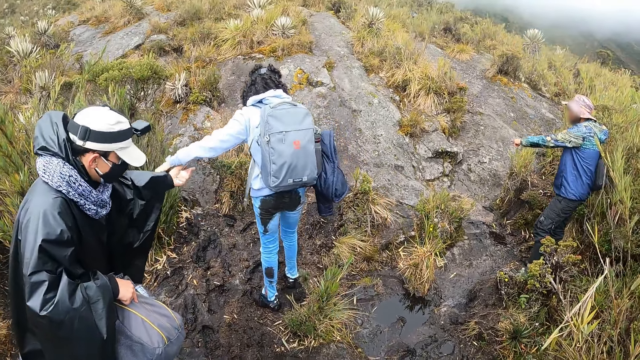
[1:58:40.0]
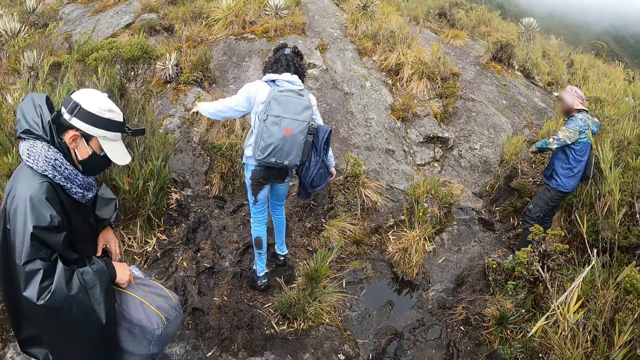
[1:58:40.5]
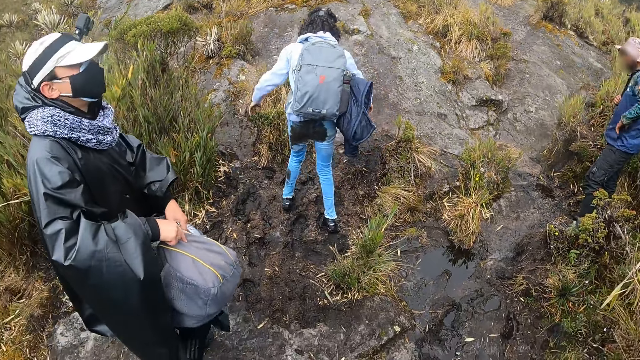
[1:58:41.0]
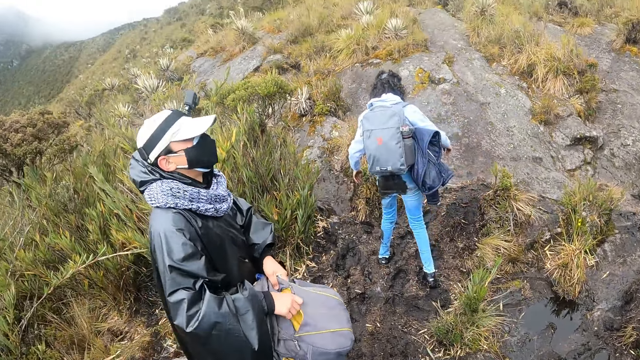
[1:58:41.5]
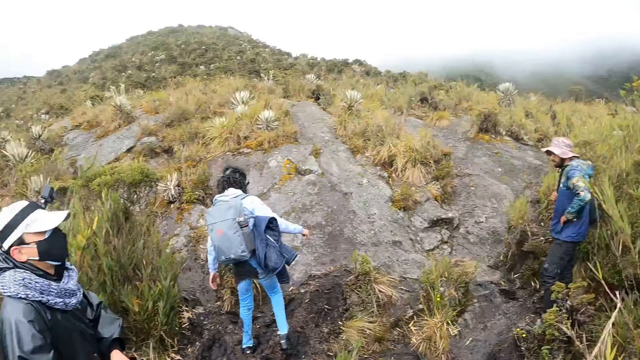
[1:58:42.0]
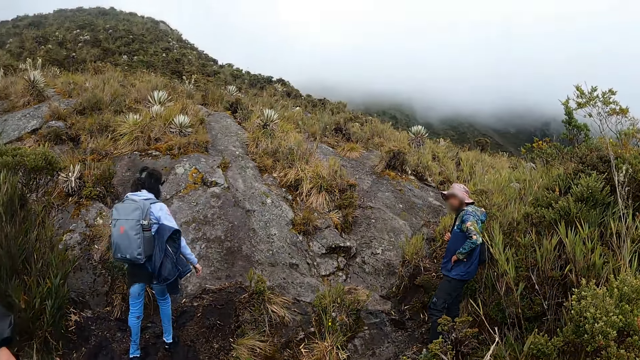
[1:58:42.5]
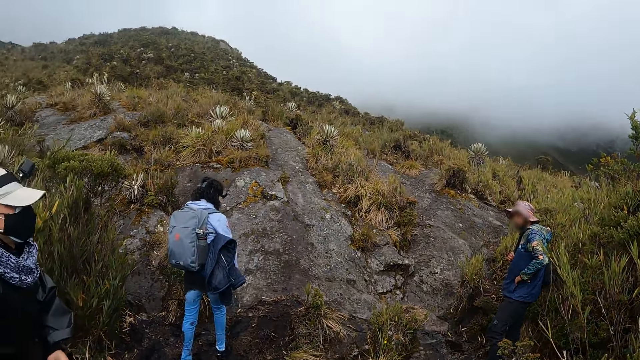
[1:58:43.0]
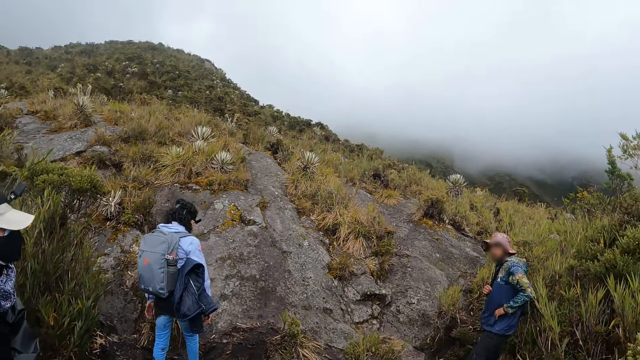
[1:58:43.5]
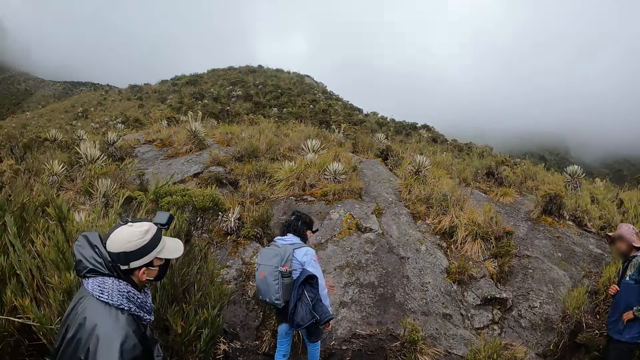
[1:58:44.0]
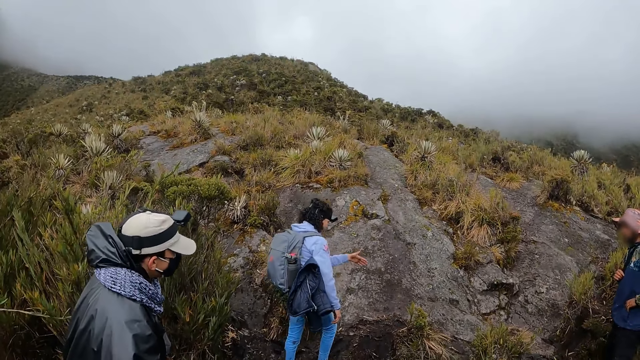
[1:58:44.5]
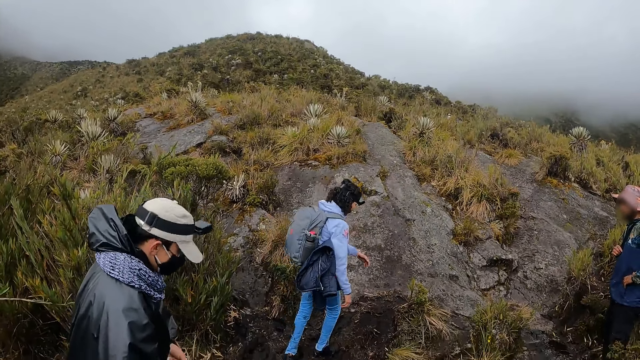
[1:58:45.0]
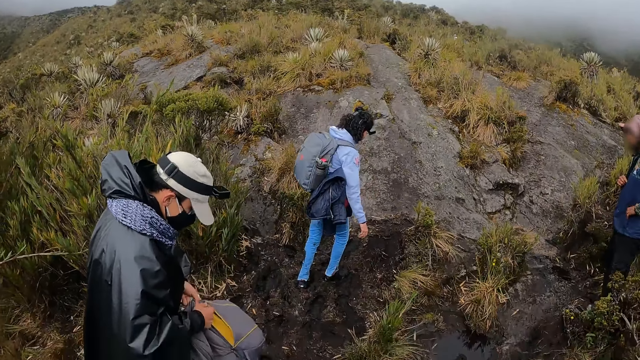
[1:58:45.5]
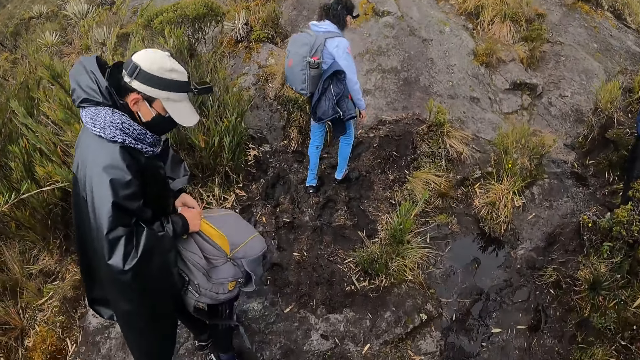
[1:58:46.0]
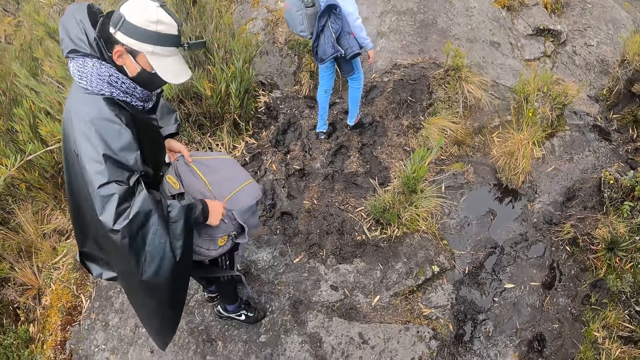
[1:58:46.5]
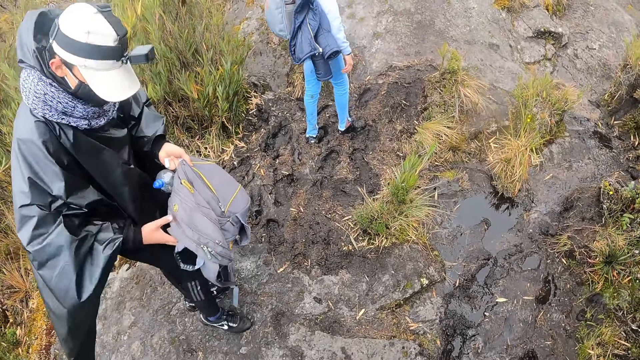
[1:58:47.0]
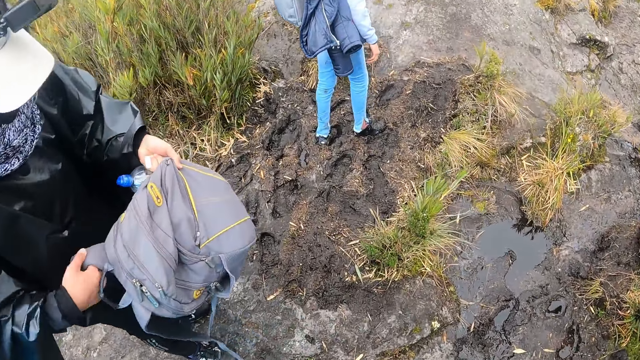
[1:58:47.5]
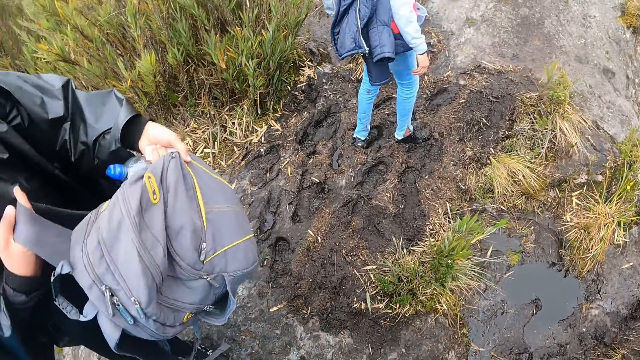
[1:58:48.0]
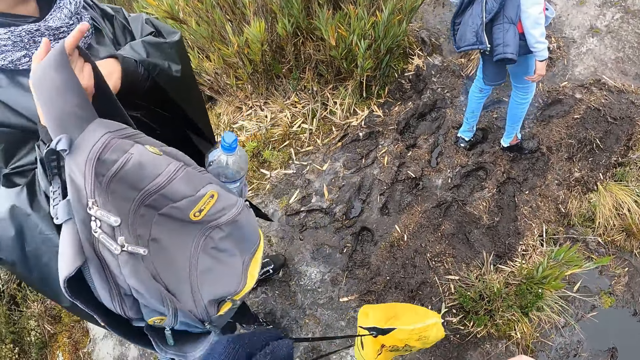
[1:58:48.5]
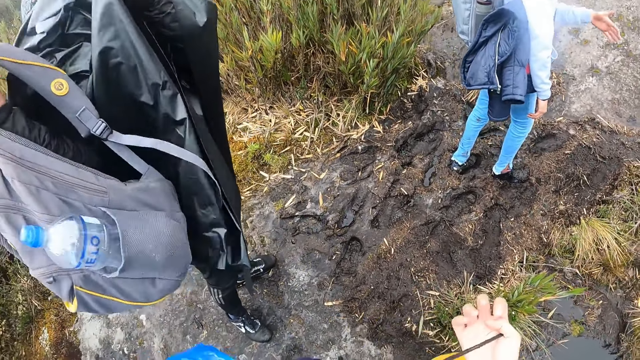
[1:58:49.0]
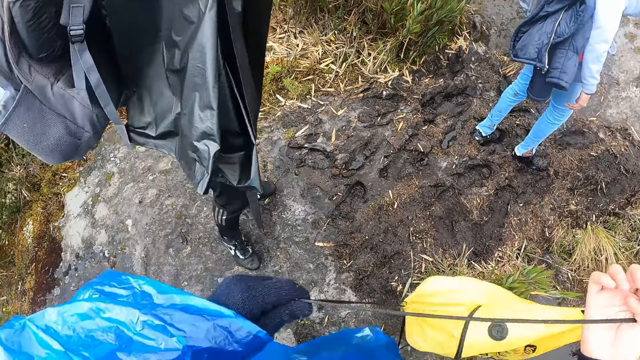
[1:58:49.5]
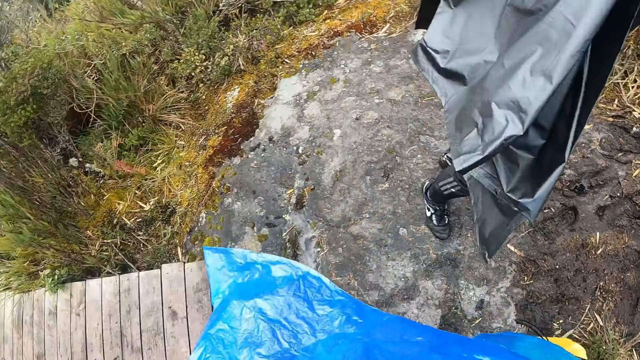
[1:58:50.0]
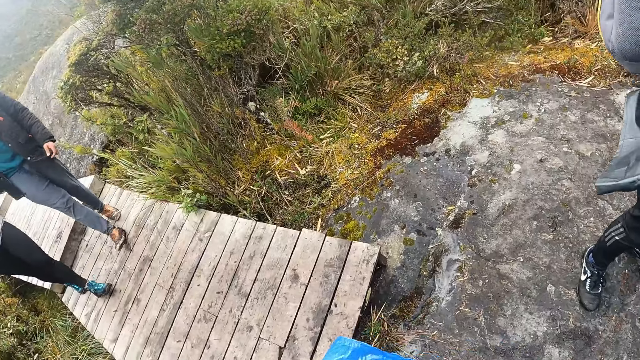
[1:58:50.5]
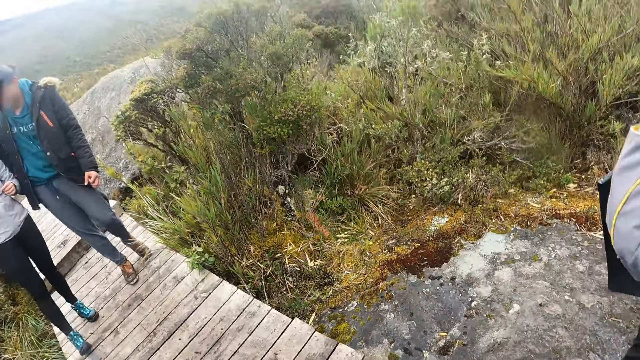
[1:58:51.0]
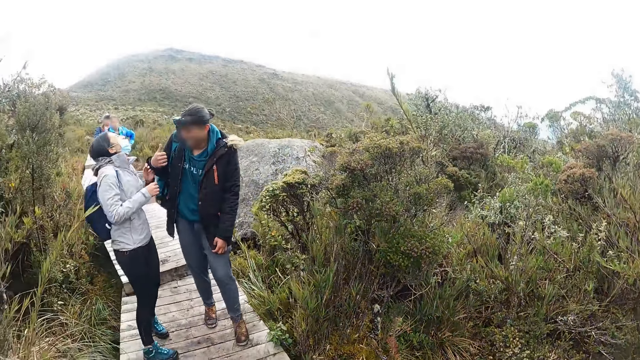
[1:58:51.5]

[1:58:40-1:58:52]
The camera wearer stares at a lady. The lady inspects her backpack. The man closes the bag with his right hand and lifts the bag with his right hand. The camera wearer looks around the field.

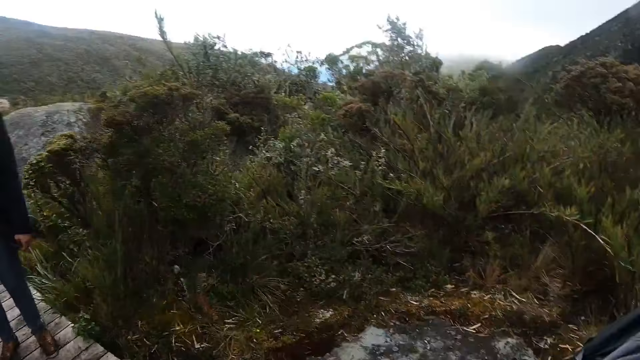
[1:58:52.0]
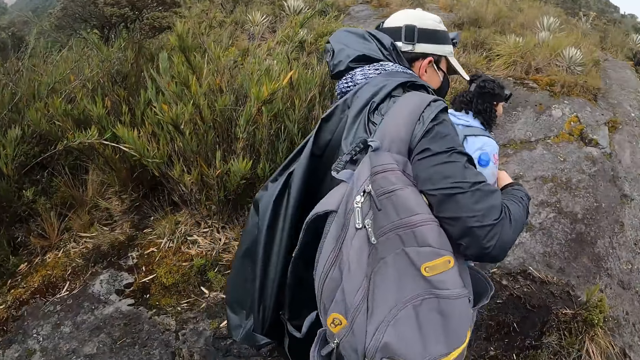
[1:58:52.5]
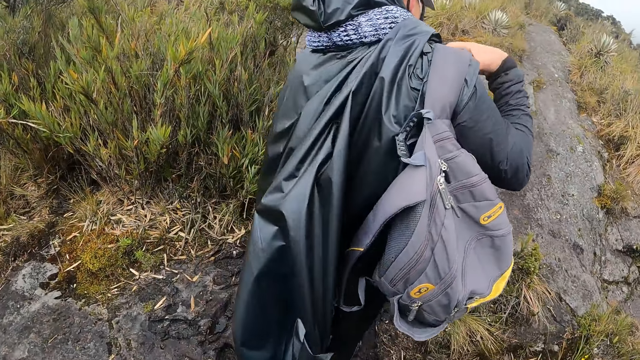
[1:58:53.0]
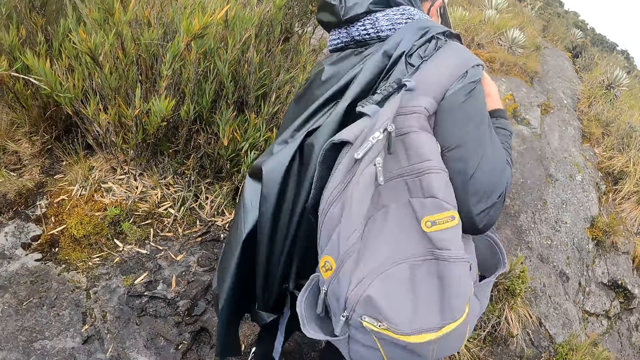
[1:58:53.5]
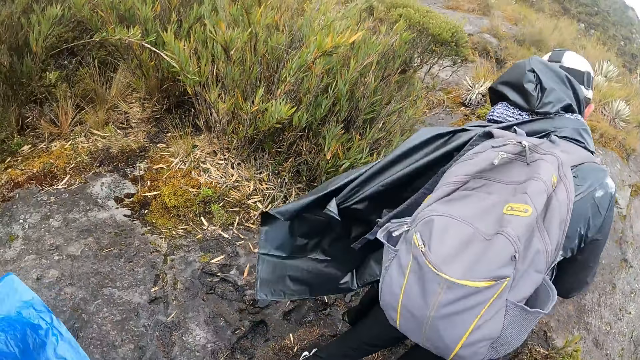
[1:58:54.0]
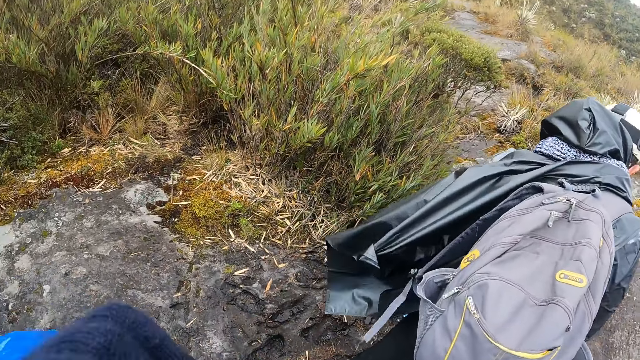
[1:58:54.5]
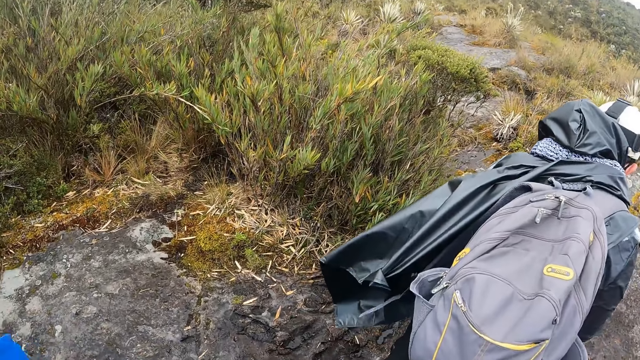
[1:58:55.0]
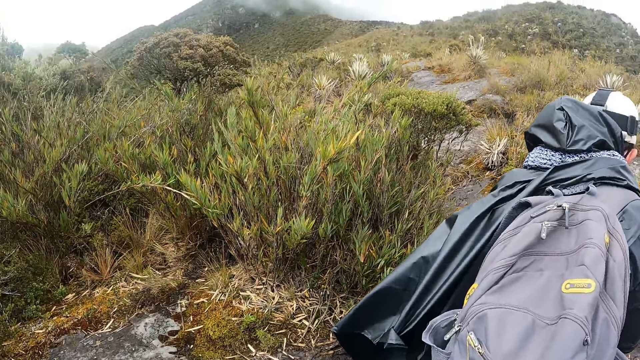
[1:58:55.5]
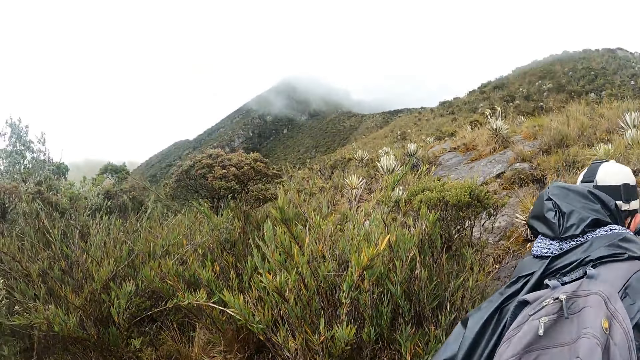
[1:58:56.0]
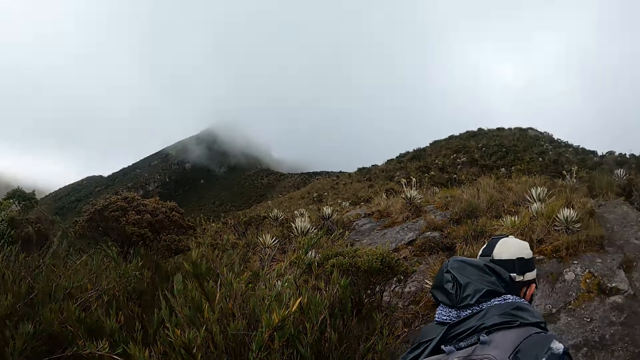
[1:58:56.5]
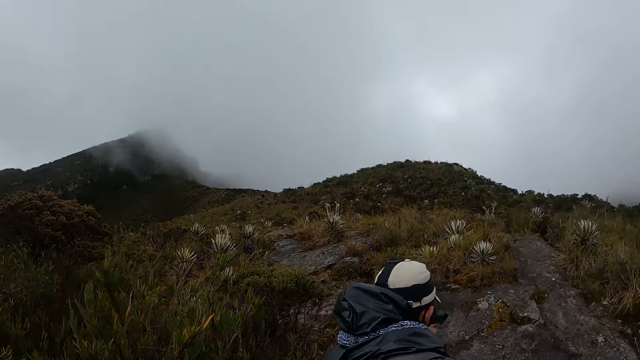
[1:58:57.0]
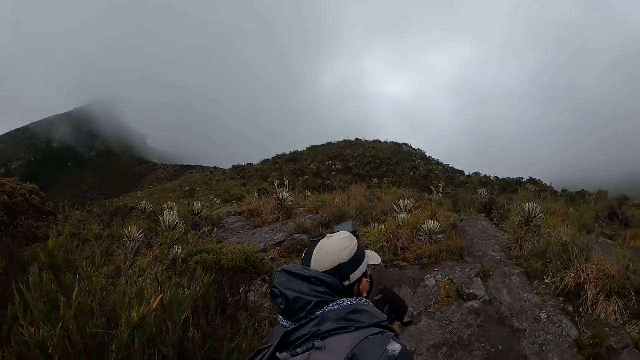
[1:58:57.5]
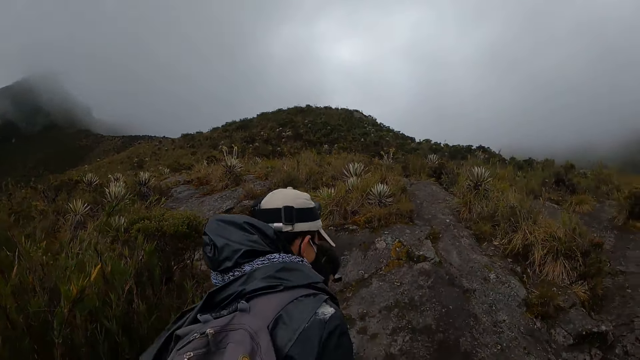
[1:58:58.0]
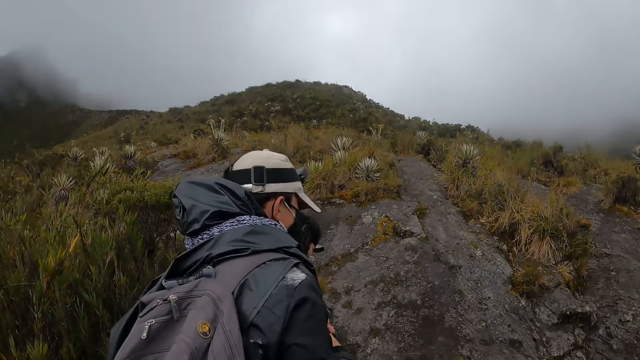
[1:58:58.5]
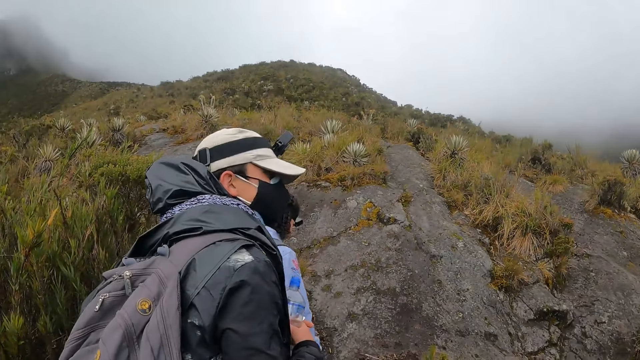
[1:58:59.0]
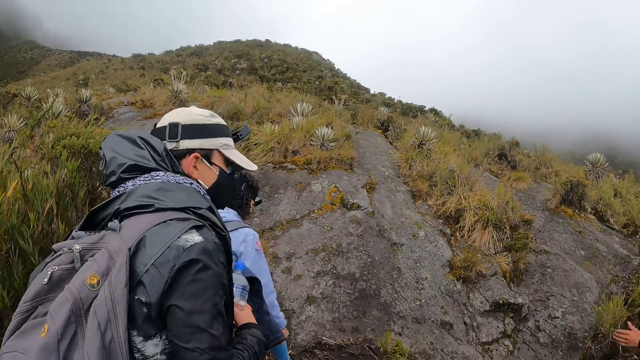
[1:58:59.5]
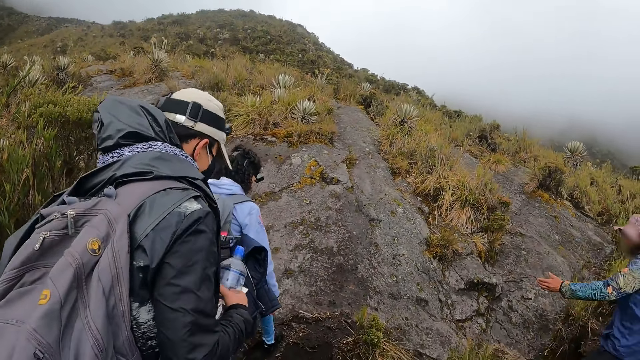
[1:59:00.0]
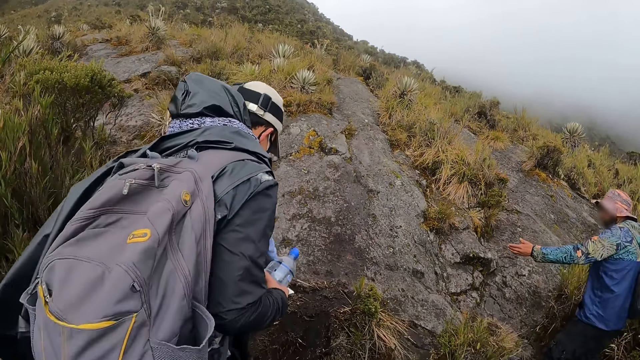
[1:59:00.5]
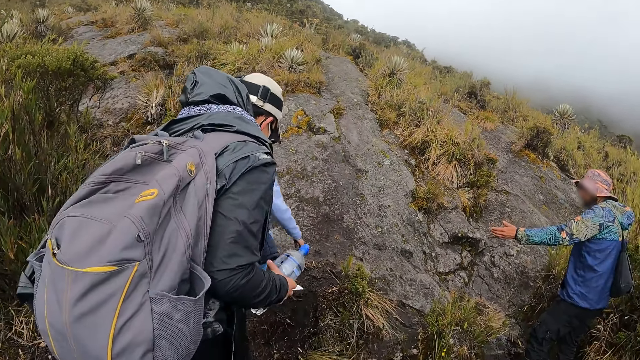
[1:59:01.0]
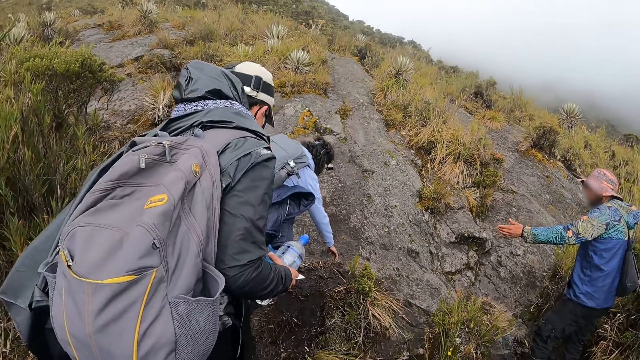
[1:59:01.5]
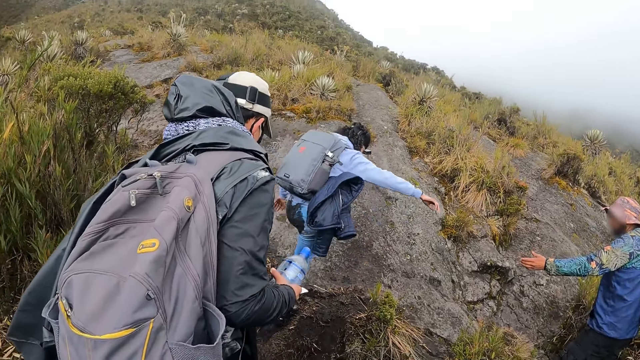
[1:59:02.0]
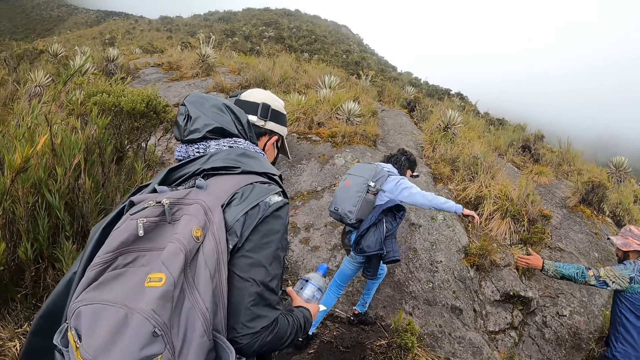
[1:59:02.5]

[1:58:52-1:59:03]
The camera wearer follows a lady. The lady climbs up the hill.
